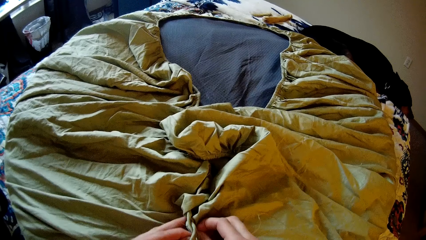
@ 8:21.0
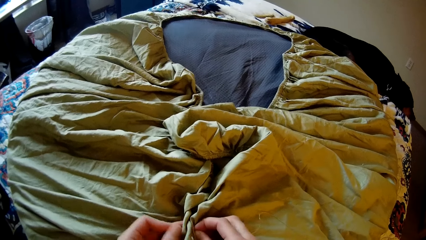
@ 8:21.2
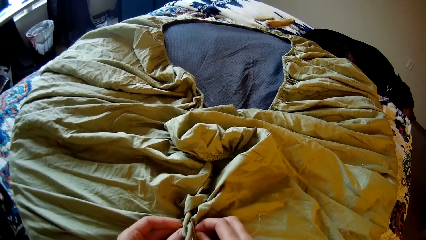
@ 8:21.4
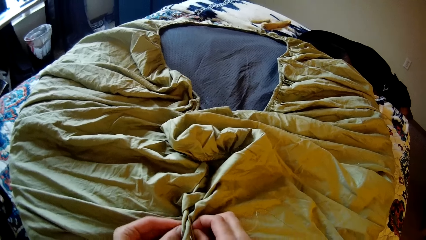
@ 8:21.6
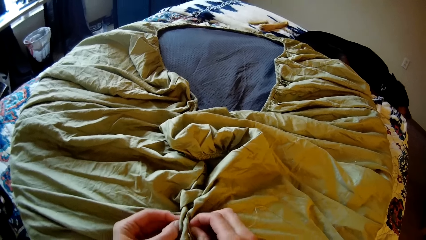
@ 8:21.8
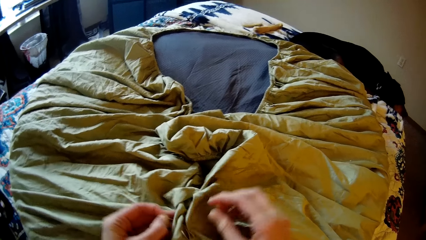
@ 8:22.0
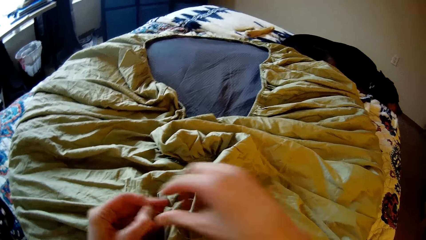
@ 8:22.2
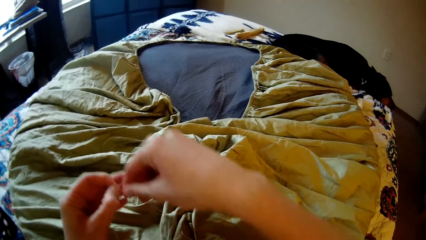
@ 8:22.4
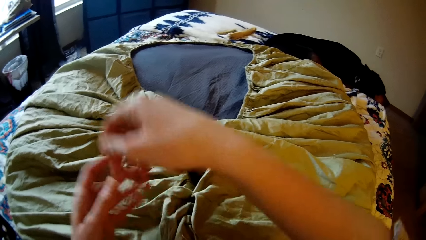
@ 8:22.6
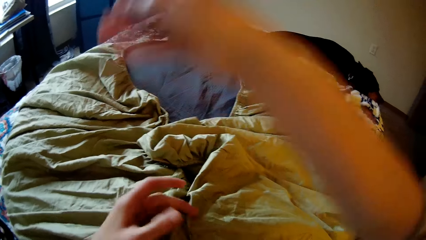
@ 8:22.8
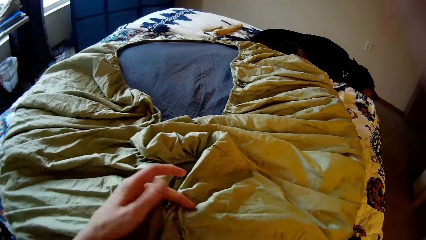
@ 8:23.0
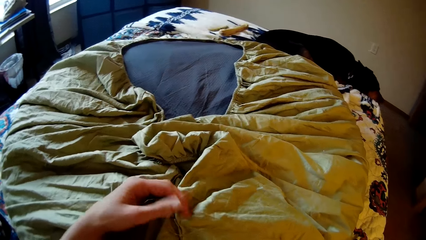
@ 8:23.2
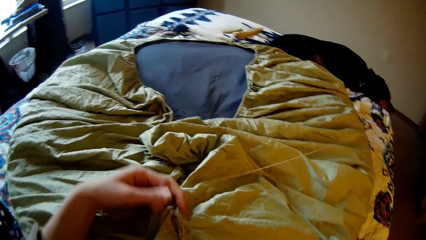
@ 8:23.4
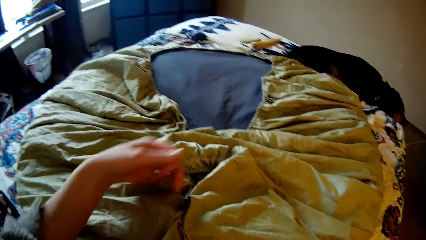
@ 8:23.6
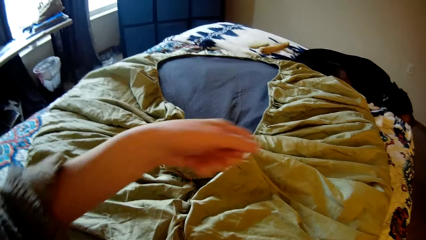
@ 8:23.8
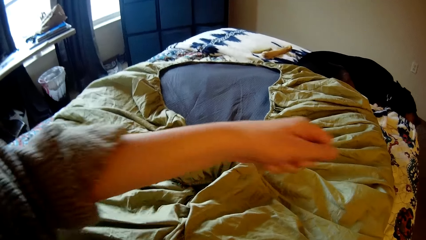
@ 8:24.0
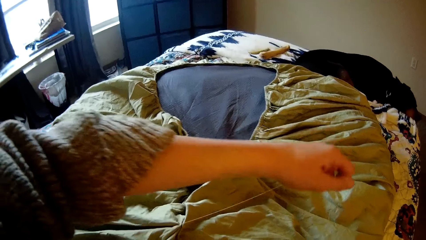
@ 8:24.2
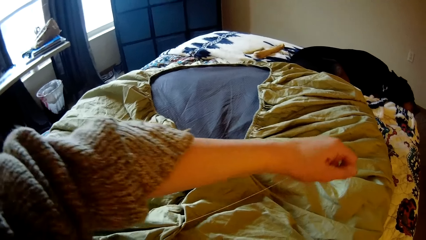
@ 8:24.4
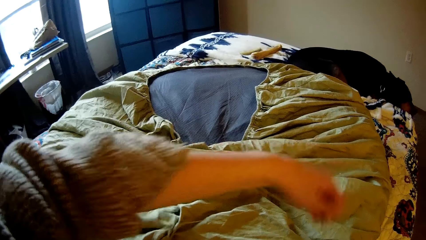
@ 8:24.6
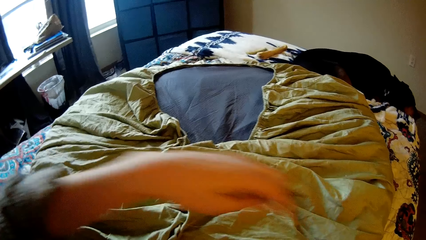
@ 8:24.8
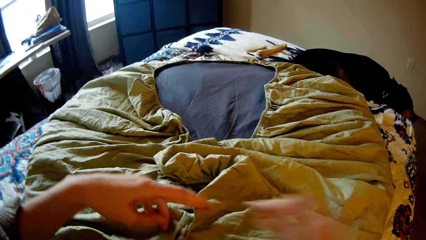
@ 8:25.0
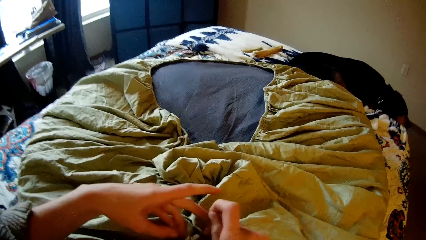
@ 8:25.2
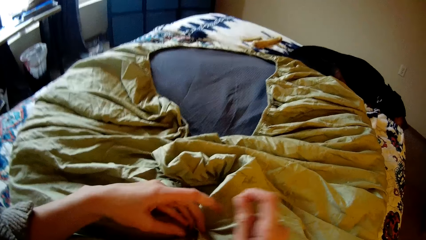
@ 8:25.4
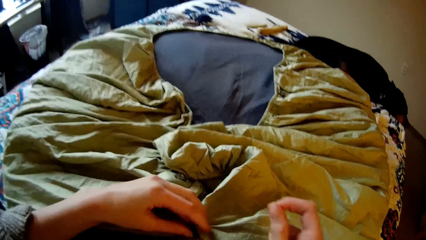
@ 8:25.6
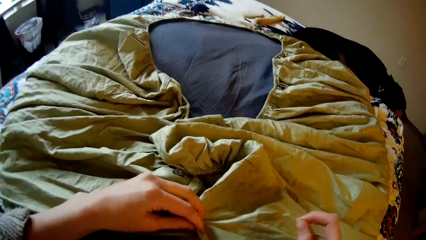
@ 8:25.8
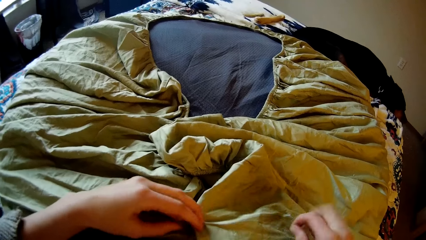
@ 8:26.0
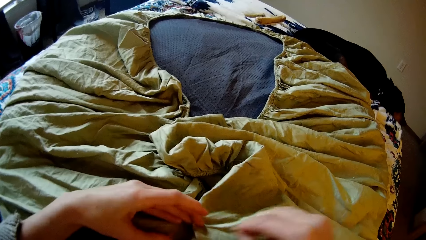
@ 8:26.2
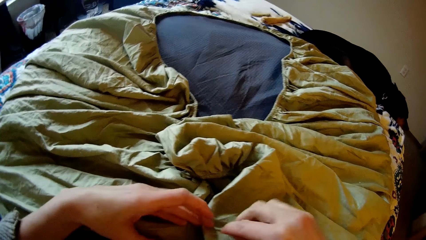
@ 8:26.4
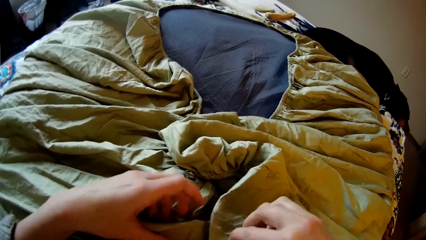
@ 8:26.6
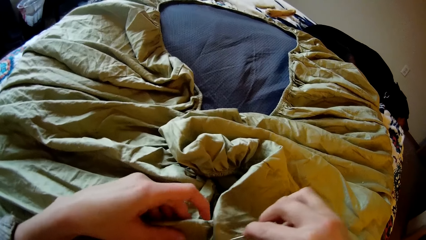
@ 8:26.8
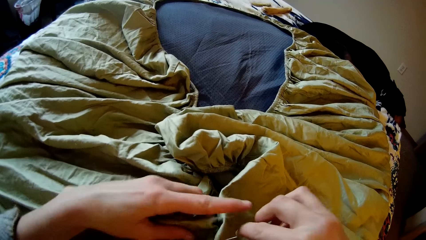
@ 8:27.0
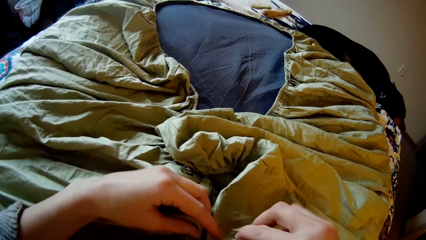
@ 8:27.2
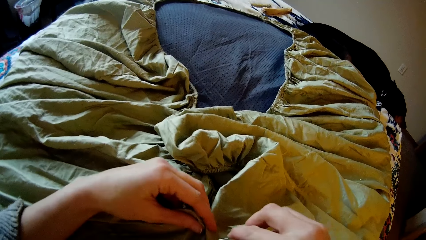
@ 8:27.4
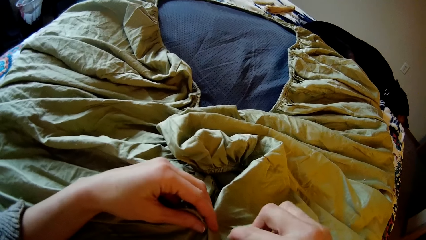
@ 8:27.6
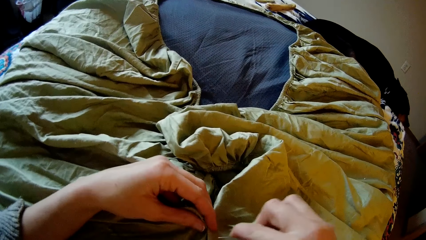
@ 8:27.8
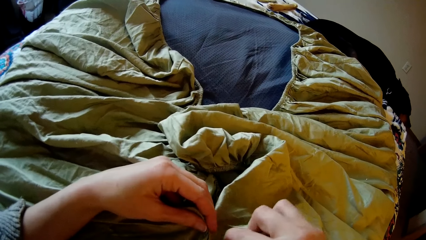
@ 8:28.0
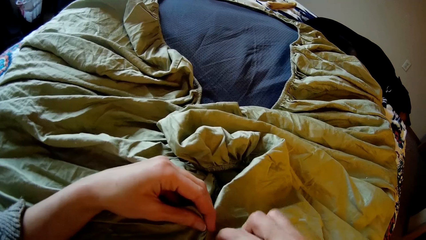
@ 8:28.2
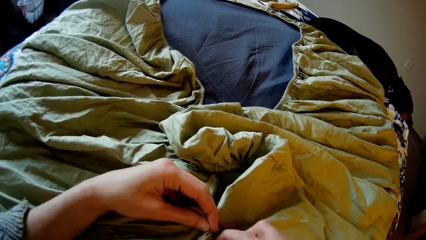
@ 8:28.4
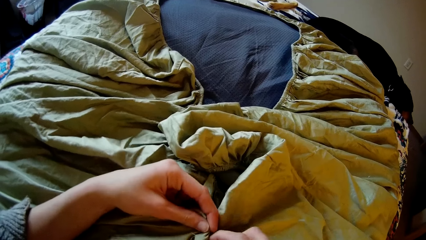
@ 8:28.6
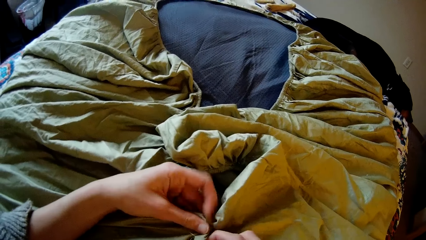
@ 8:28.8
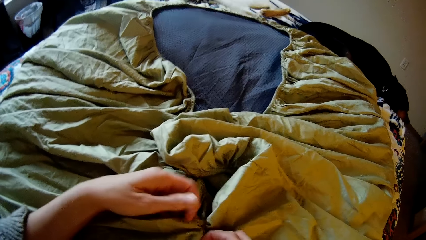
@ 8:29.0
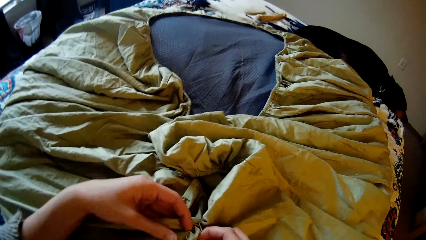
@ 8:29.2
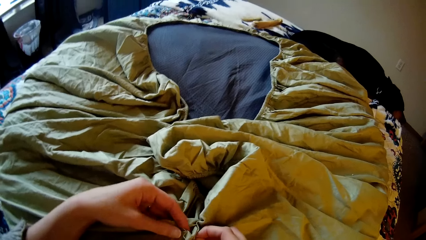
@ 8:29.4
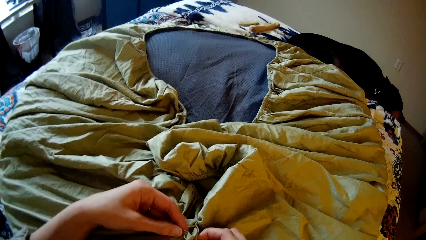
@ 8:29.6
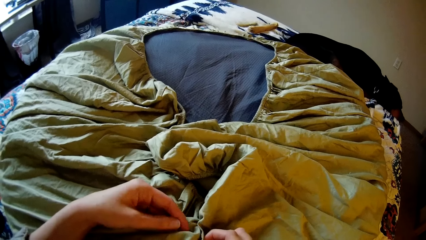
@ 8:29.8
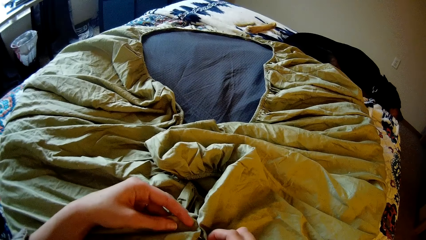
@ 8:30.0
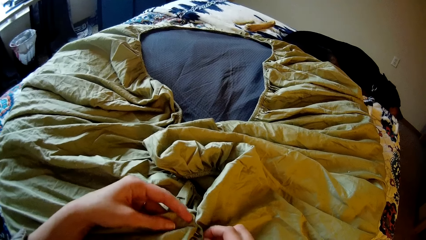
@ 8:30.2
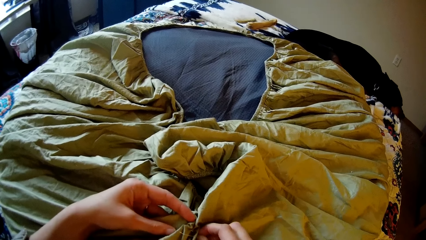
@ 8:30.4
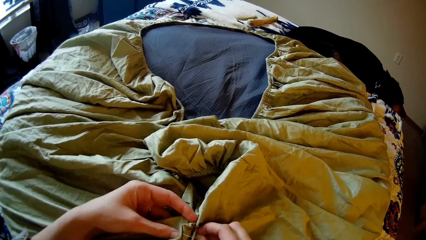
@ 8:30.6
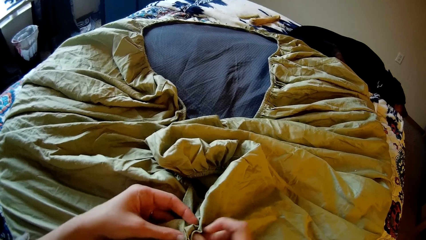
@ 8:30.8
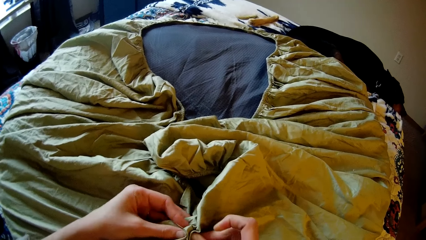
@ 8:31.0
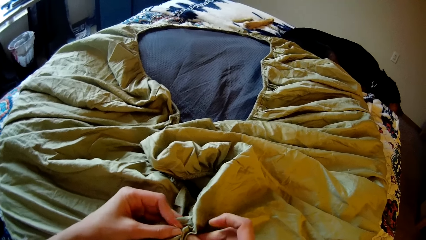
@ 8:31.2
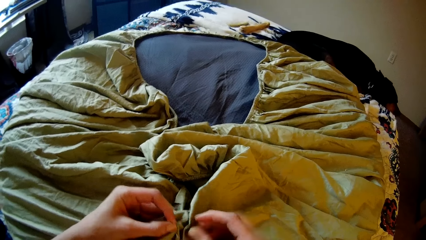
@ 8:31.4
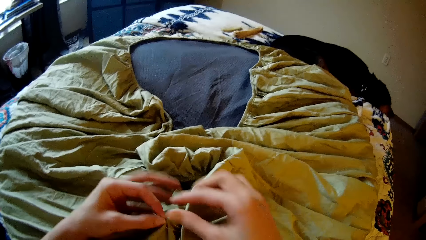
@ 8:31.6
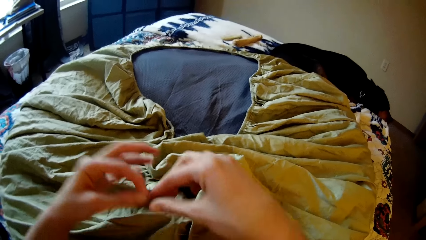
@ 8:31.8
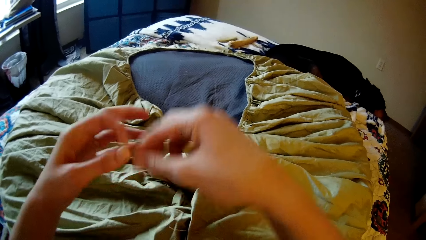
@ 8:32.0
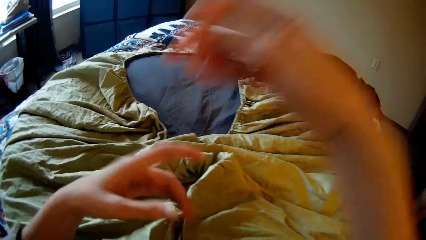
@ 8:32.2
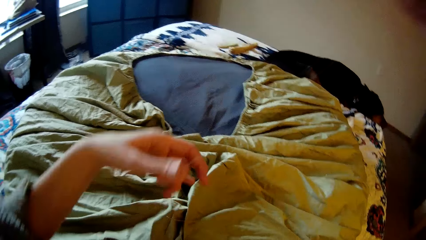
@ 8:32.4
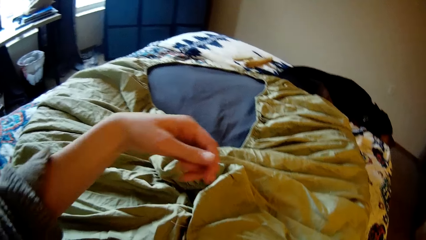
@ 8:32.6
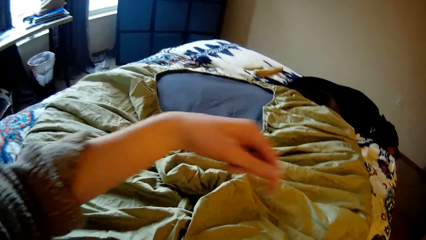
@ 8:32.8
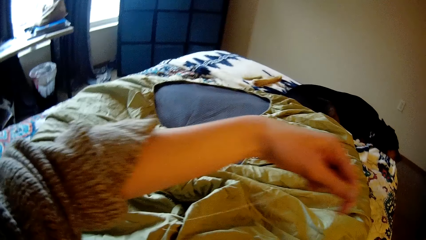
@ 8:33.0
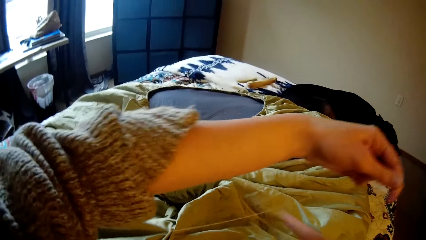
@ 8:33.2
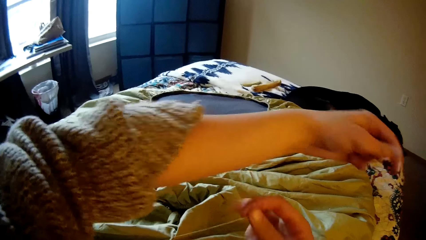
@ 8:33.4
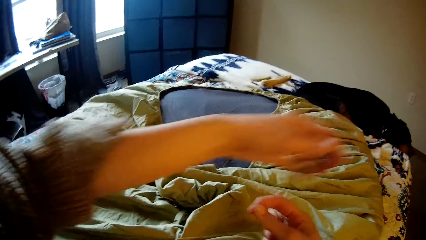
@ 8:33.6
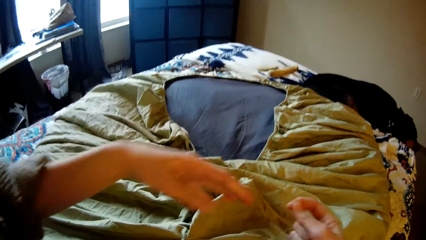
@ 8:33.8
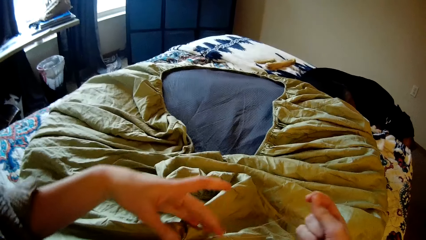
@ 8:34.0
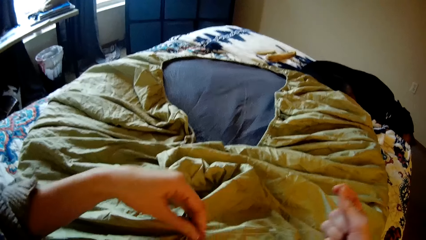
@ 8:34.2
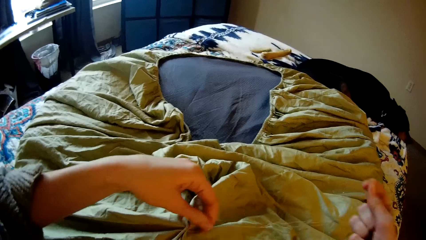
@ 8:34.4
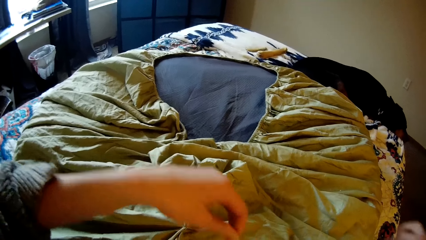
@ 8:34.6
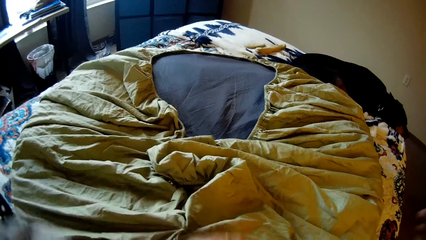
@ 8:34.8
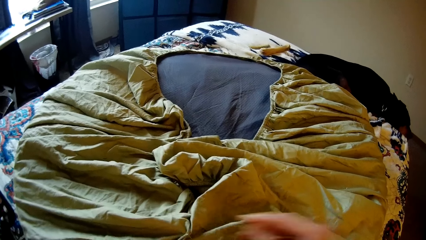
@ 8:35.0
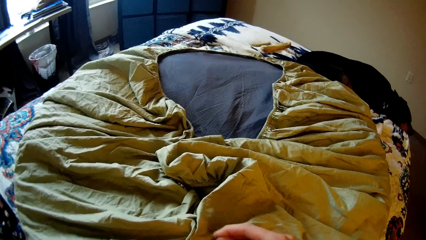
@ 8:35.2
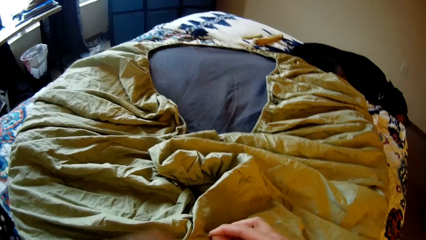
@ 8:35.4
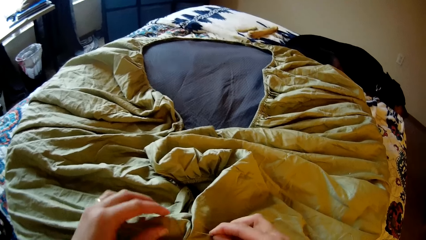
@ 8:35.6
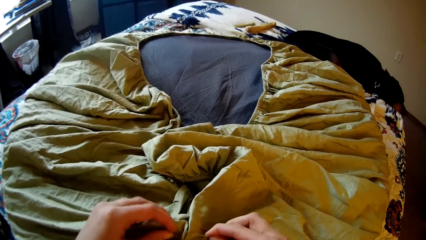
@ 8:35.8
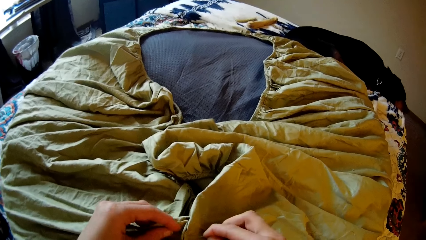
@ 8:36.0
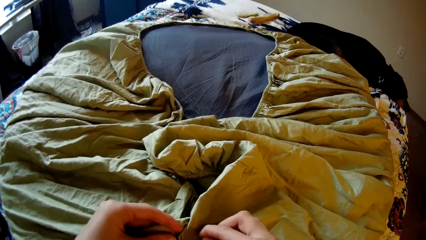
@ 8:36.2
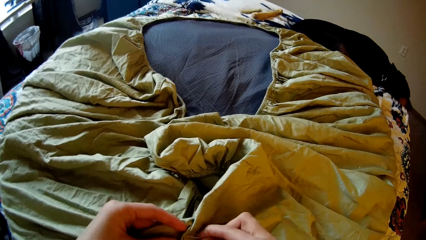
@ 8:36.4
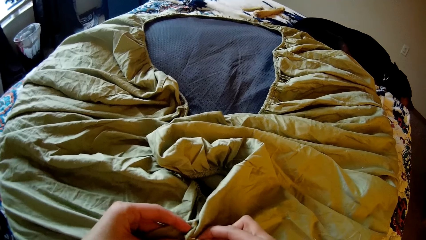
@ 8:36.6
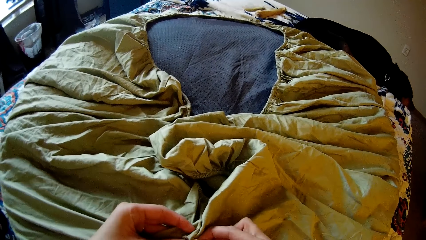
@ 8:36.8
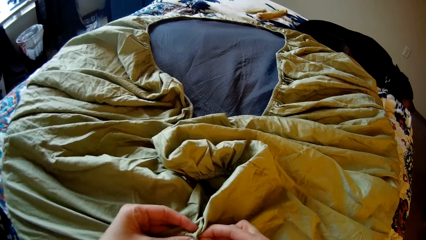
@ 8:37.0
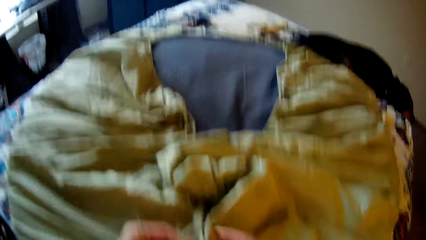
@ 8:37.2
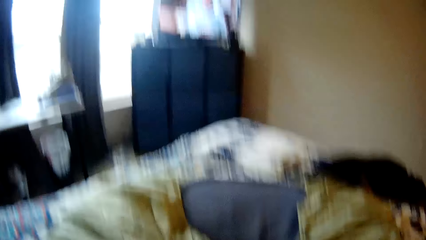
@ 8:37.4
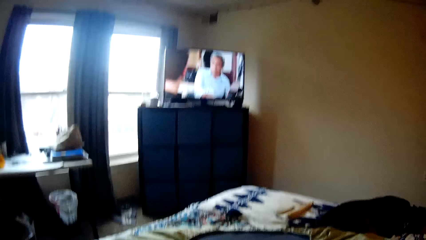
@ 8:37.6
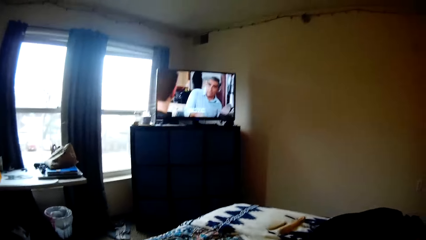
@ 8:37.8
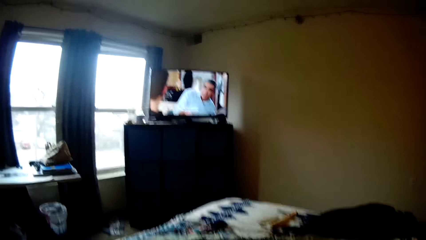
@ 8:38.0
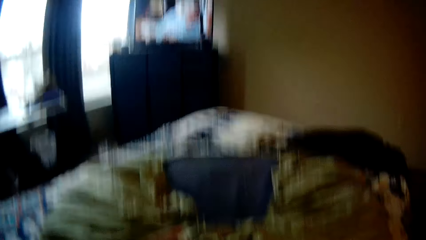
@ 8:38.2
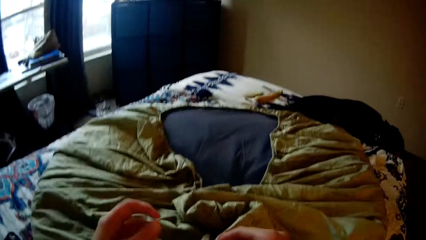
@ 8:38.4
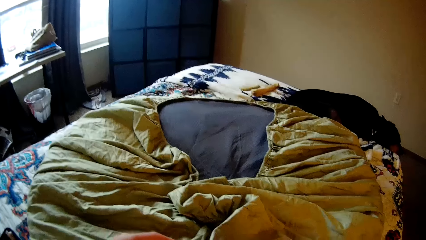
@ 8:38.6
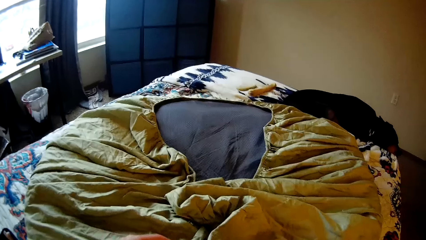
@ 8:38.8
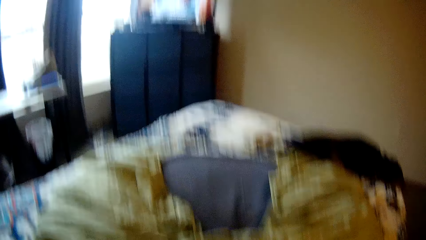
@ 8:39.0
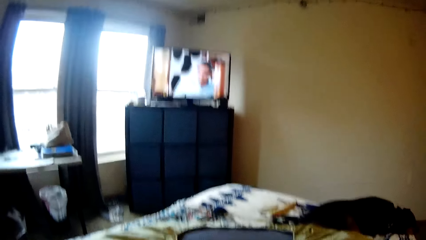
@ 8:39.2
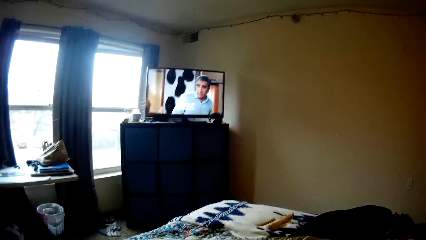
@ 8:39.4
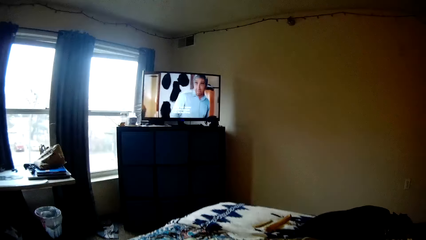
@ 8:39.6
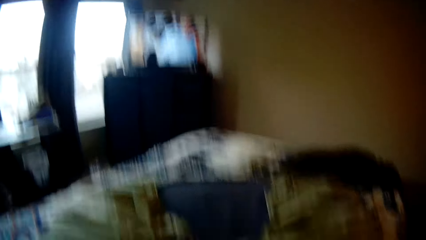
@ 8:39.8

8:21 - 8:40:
The camera wearer strengthens the sewing thread. They knit the bedsheet with the sewing needle. They strengthen the sewing thread. They knit the bedsheet with the sewing needle. They look up at the television.
